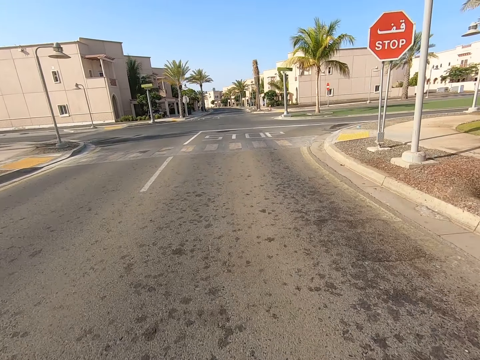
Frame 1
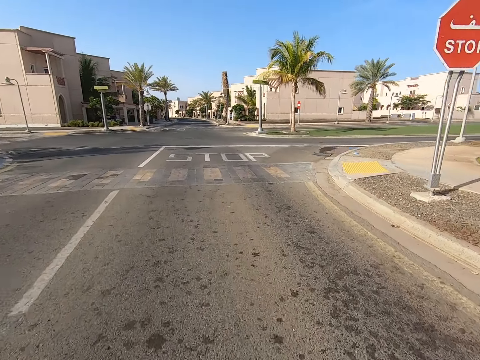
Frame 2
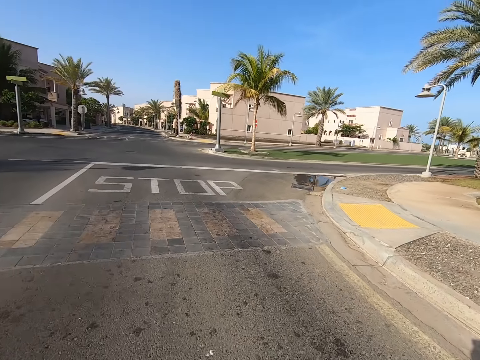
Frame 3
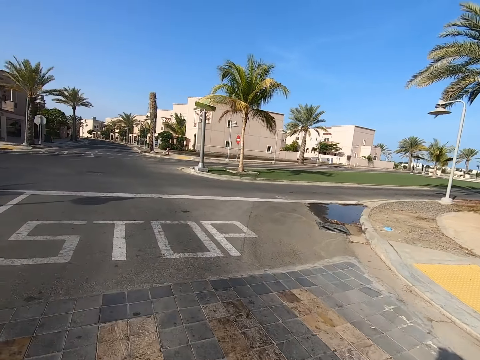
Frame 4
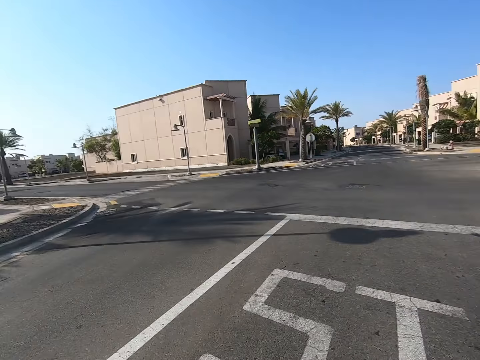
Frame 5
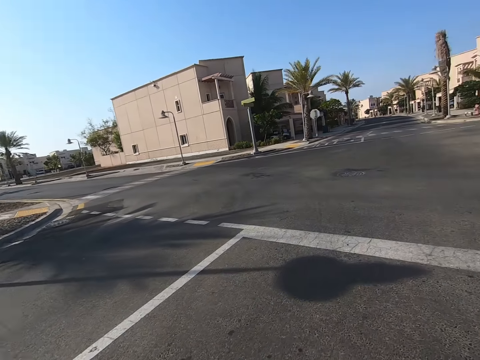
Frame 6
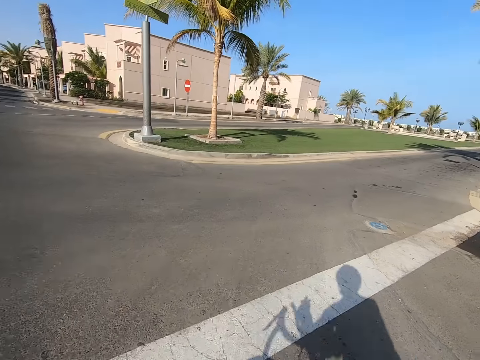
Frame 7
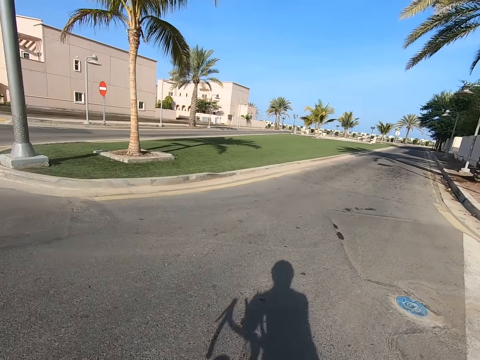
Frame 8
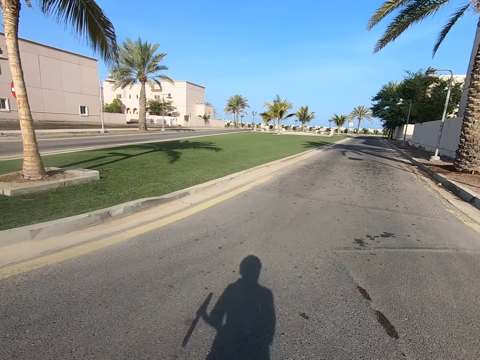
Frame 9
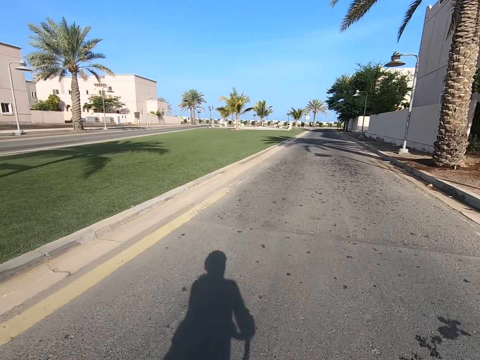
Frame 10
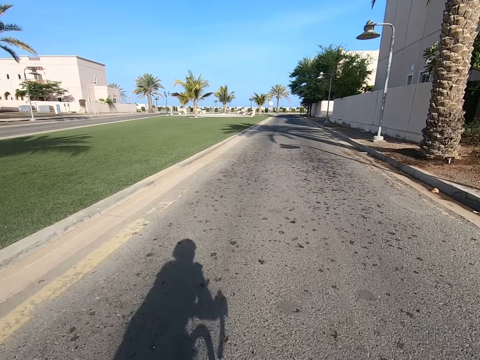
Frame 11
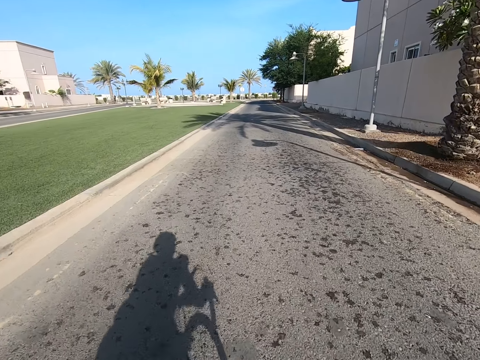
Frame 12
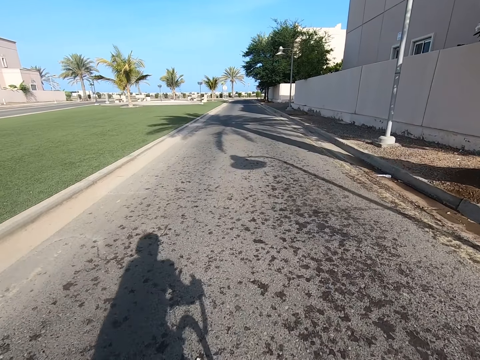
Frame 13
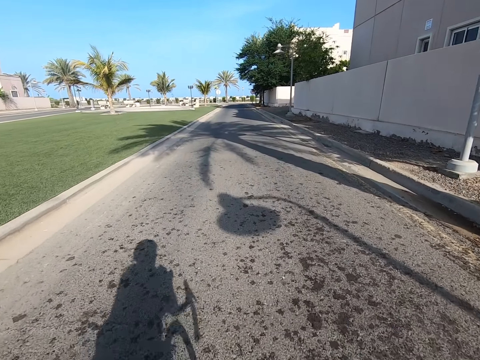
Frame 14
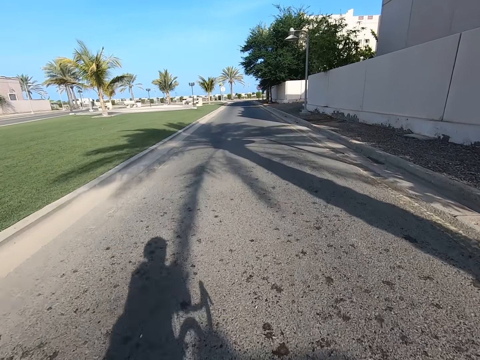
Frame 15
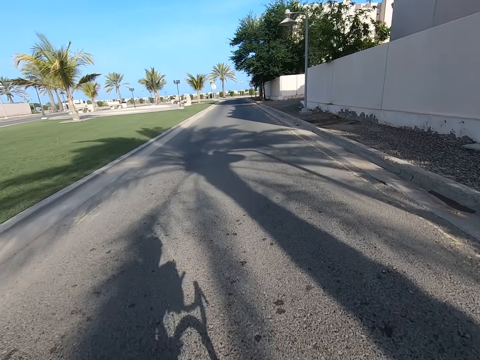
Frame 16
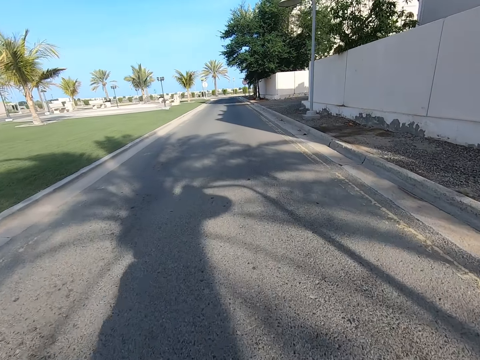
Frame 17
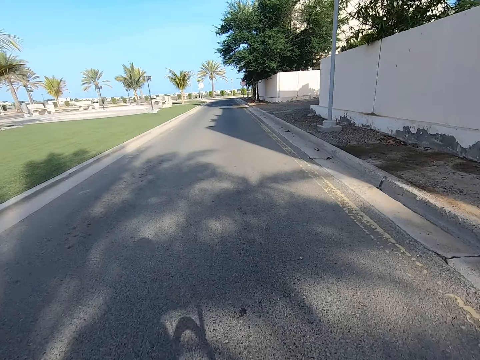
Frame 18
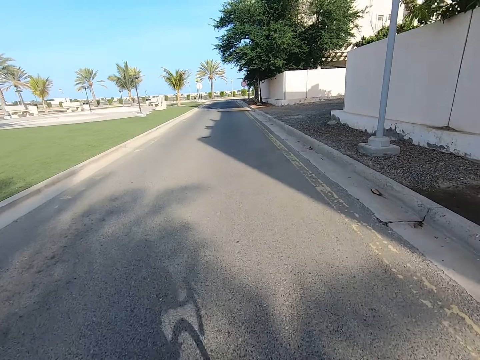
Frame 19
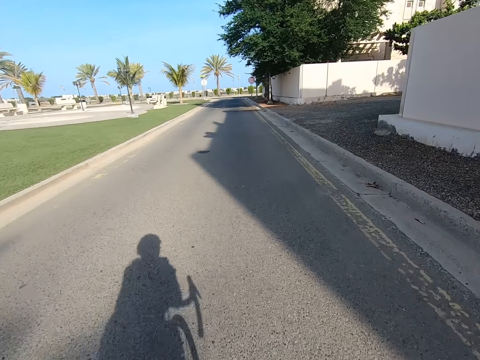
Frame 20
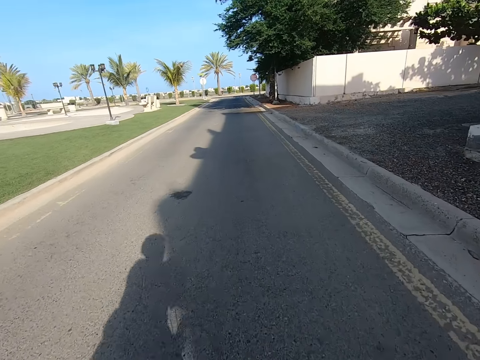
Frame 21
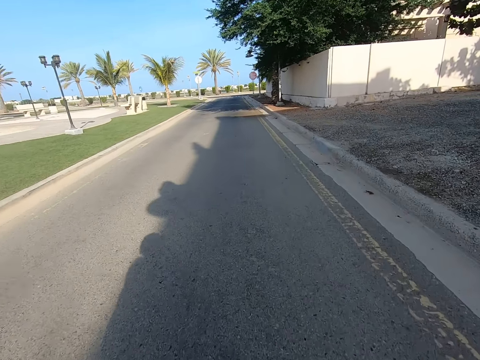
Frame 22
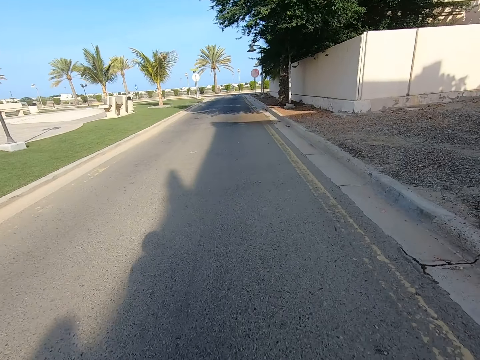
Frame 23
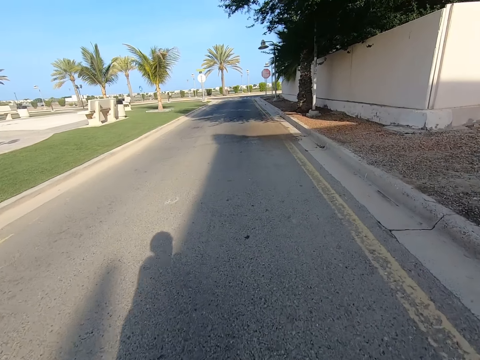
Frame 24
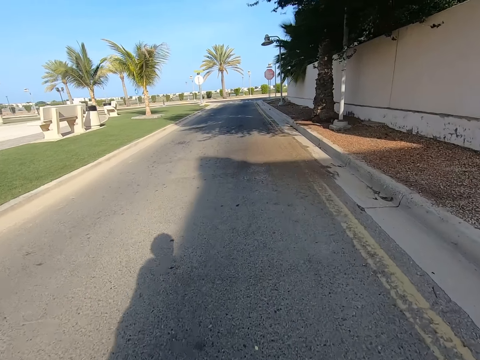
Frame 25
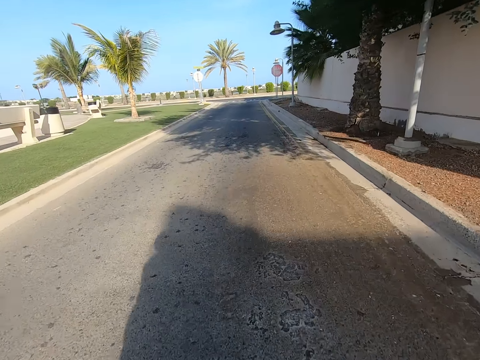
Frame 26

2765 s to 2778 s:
The camera wearer looks at the road sign. They look to the right, look left, look right, turn right and cycle the bicycle on the road.

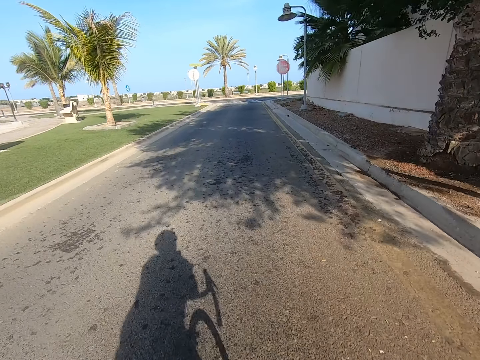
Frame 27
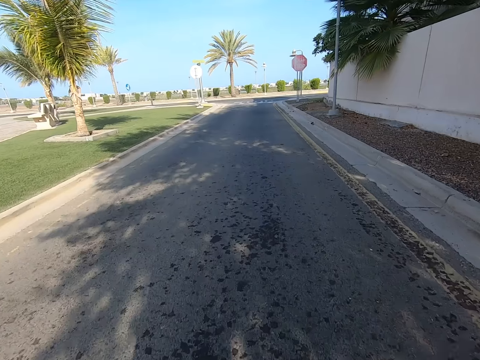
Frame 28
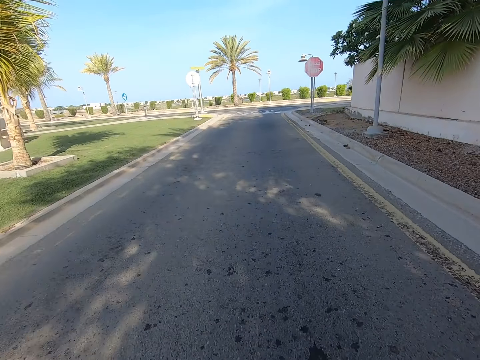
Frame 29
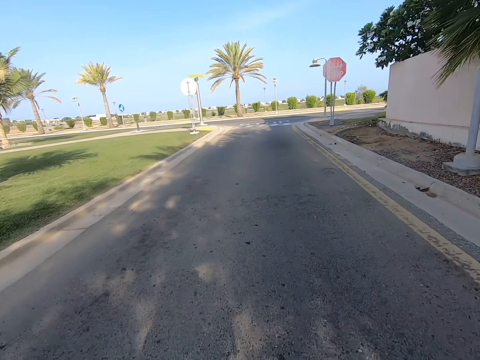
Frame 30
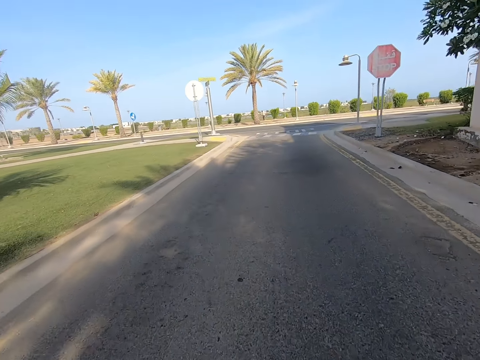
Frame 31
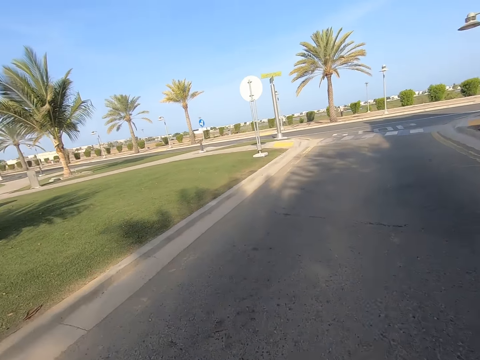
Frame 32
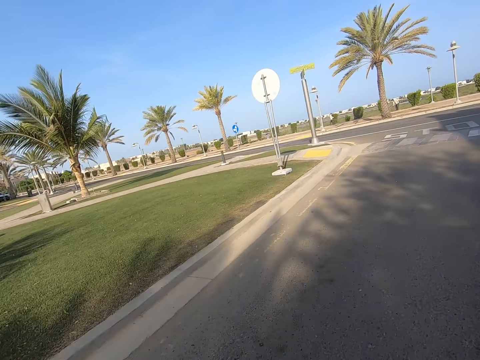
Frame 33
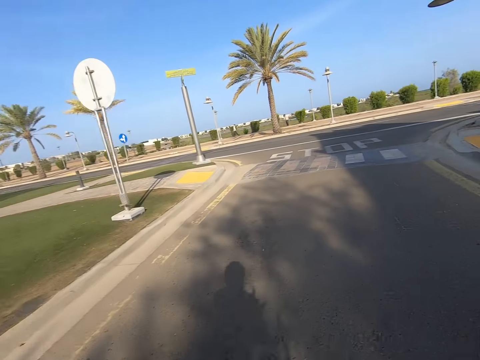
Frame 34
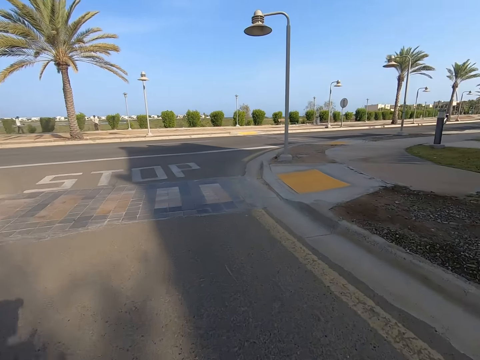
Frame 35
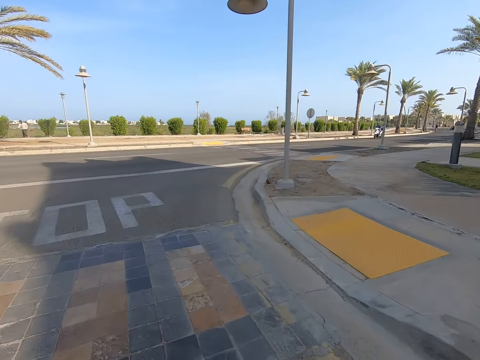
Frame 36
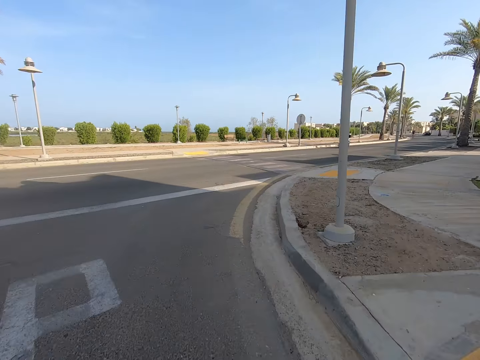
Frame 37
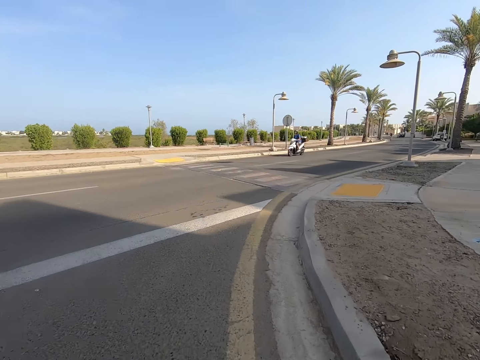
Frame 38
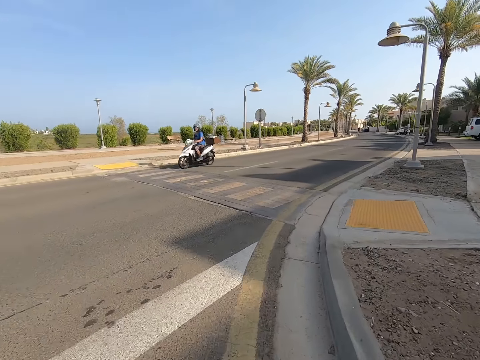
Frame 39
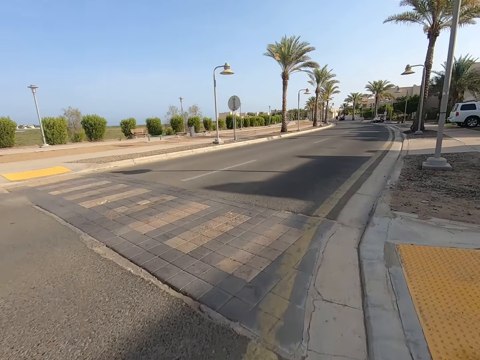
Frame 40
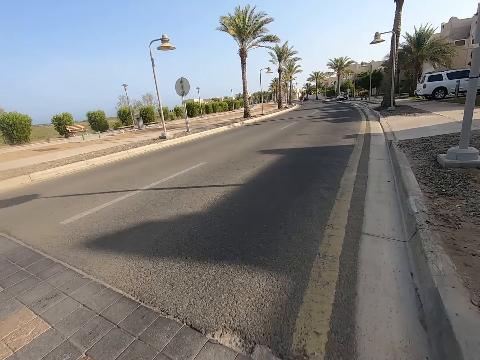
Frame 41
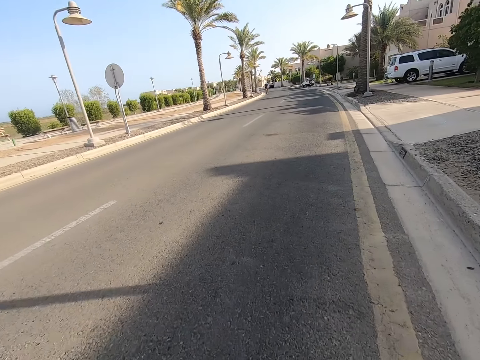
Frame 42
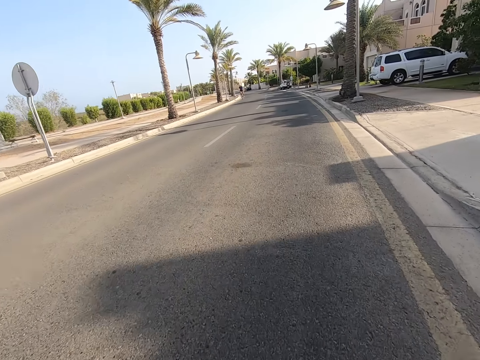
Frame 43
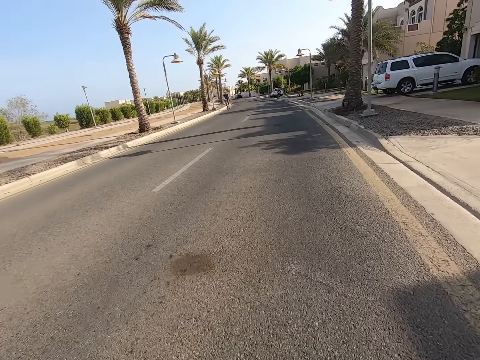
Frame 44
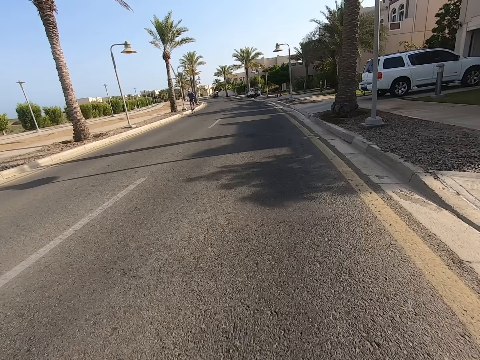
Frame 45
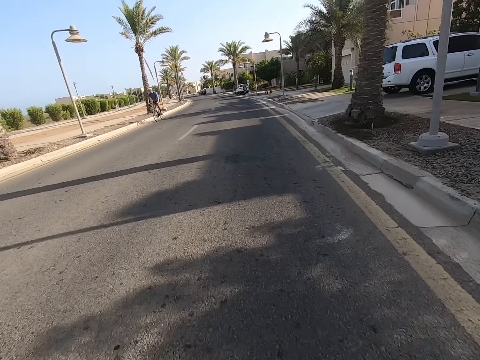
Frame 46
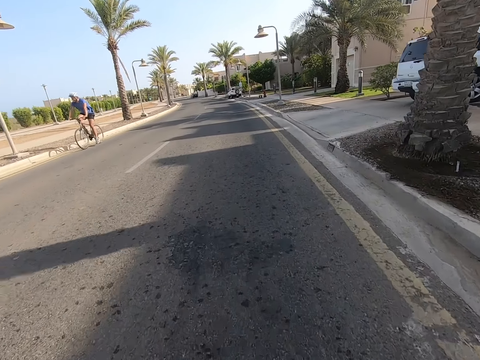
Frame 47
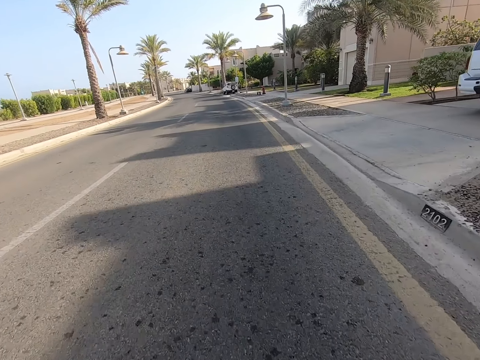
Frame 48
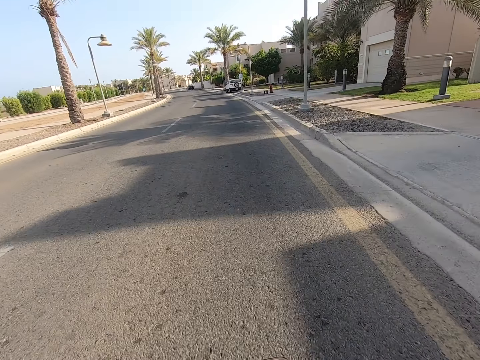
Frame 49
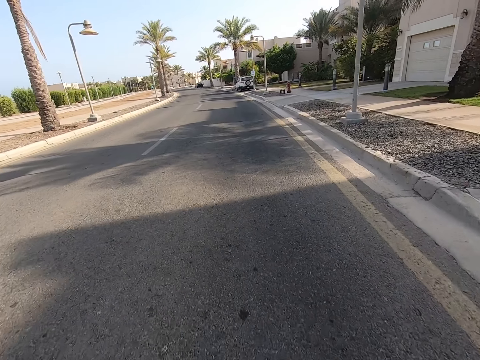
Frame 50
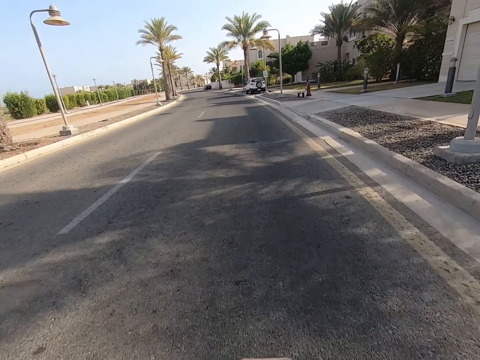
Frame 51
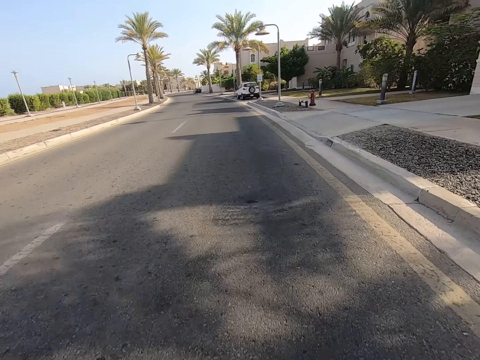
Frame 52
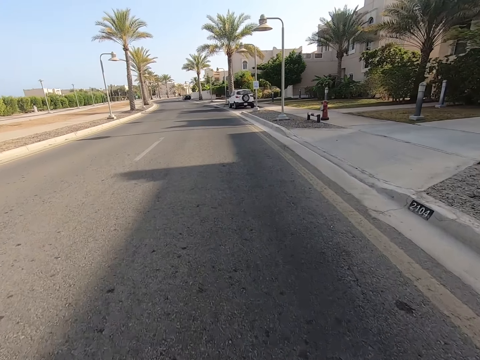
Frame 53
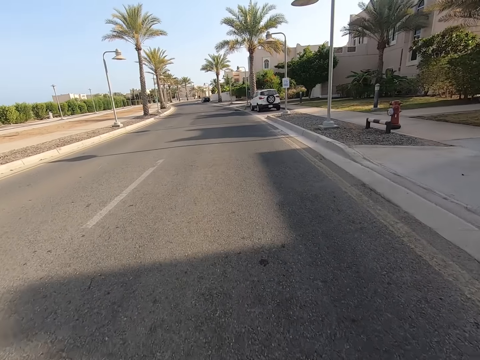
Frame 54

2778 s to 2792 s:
The camera wearer looks to the left. They look to the right, turn right and cycle a bicycle on the road.
